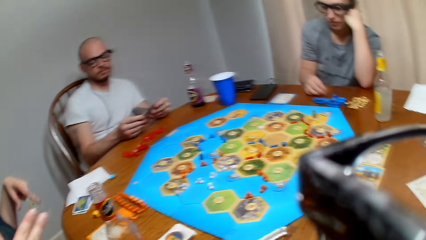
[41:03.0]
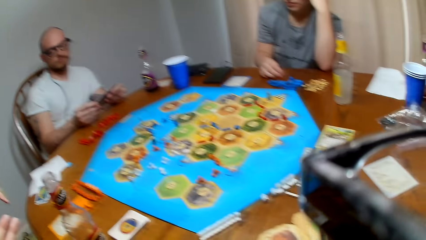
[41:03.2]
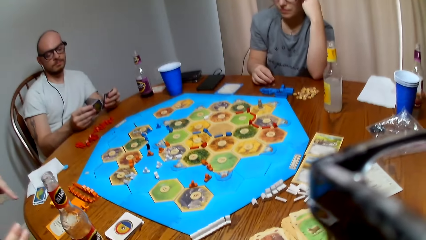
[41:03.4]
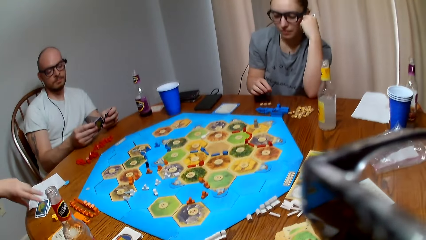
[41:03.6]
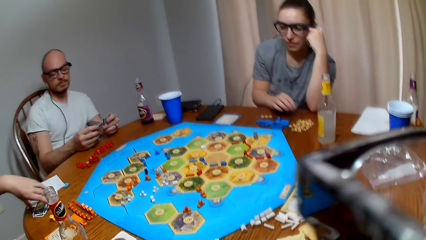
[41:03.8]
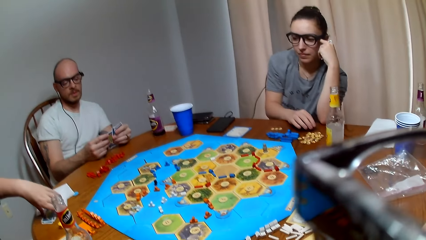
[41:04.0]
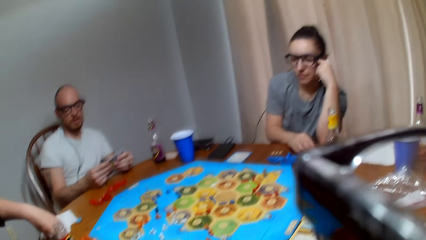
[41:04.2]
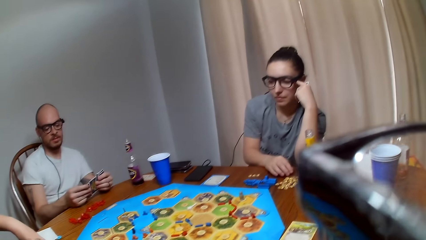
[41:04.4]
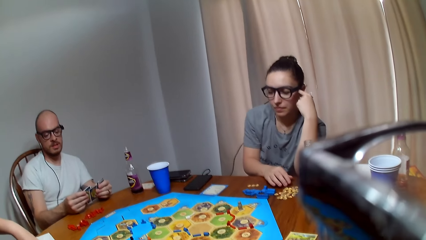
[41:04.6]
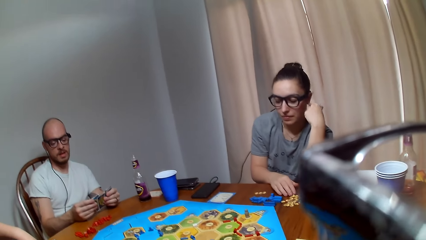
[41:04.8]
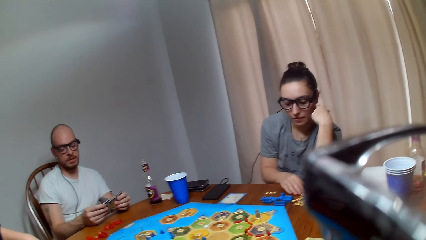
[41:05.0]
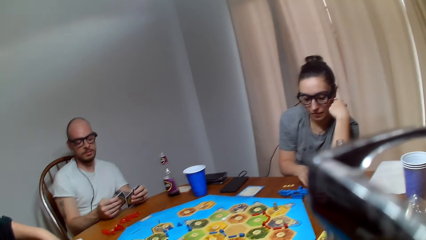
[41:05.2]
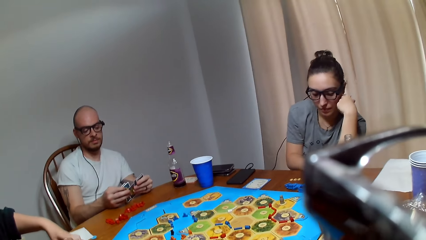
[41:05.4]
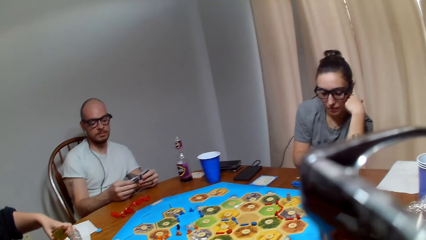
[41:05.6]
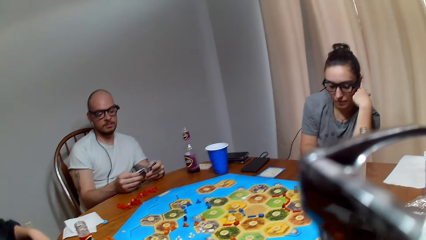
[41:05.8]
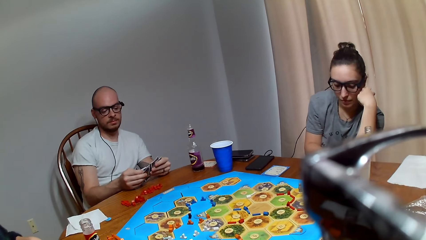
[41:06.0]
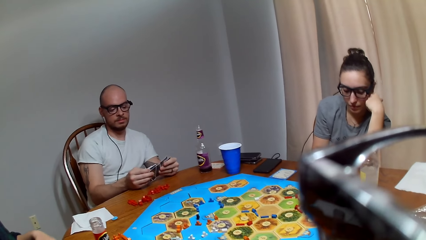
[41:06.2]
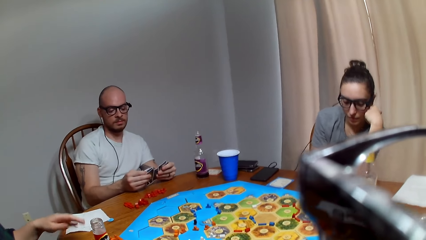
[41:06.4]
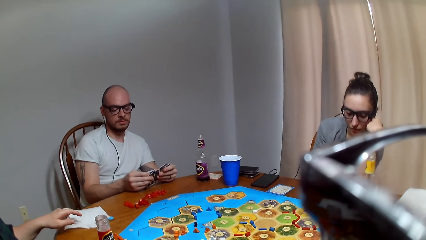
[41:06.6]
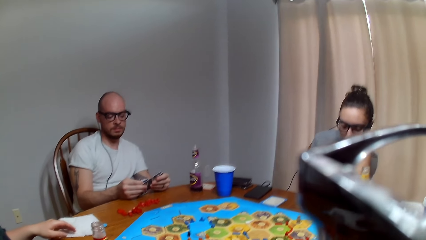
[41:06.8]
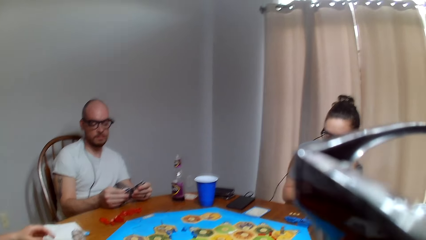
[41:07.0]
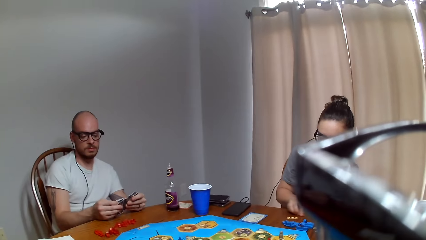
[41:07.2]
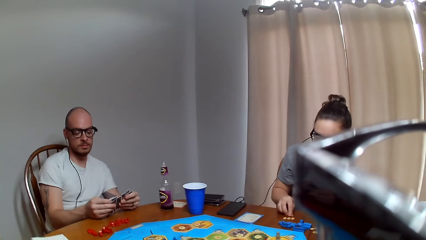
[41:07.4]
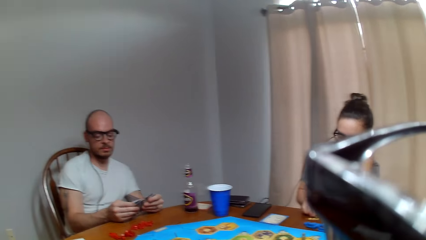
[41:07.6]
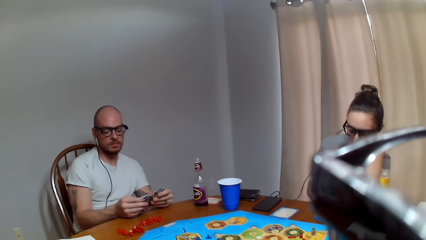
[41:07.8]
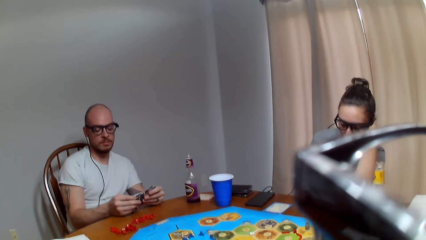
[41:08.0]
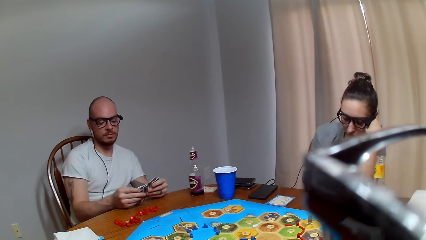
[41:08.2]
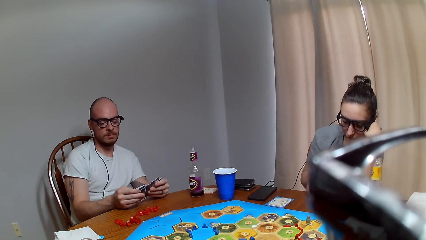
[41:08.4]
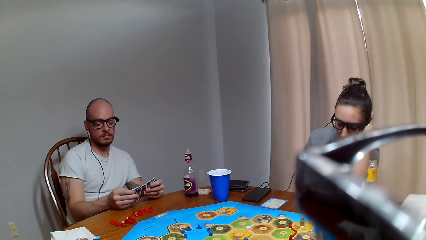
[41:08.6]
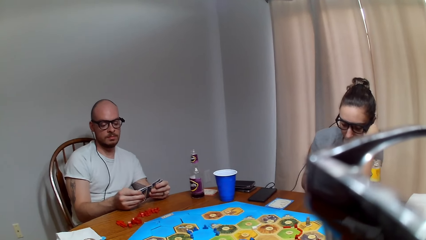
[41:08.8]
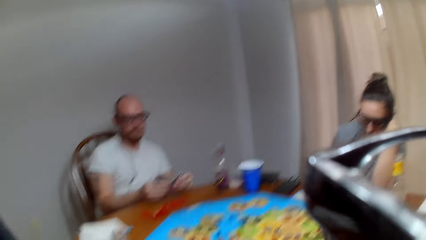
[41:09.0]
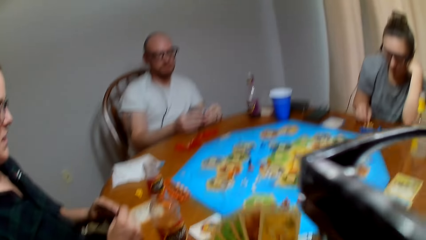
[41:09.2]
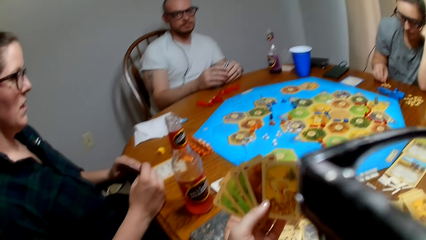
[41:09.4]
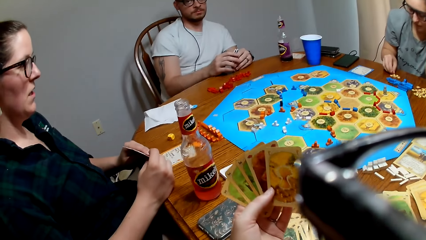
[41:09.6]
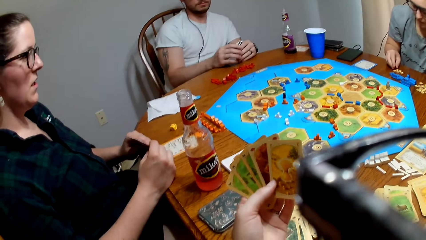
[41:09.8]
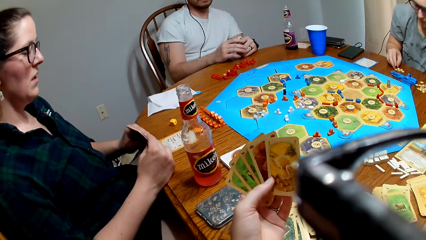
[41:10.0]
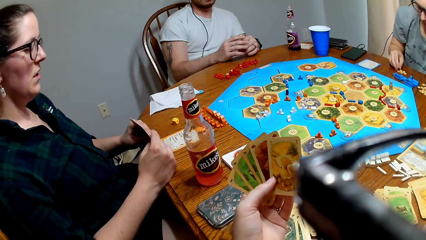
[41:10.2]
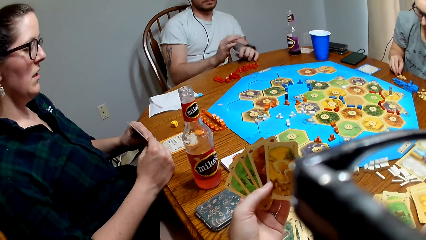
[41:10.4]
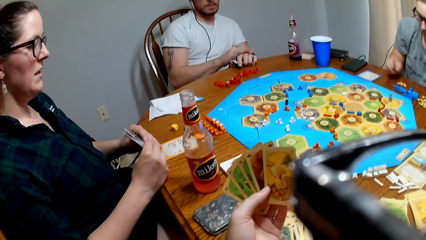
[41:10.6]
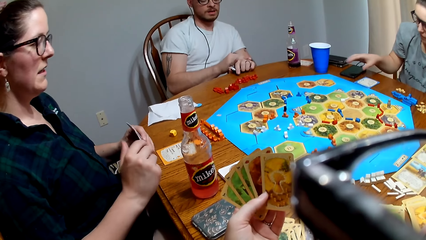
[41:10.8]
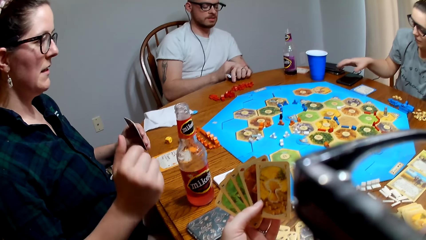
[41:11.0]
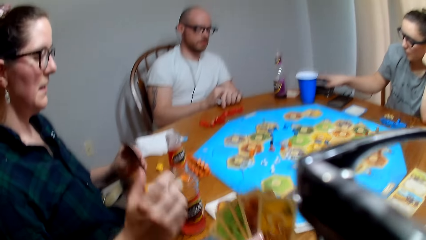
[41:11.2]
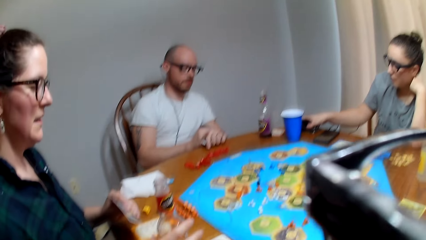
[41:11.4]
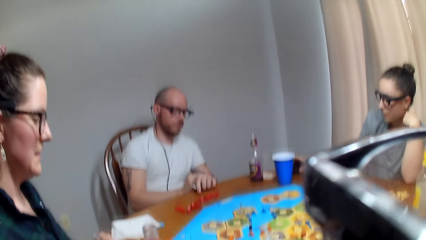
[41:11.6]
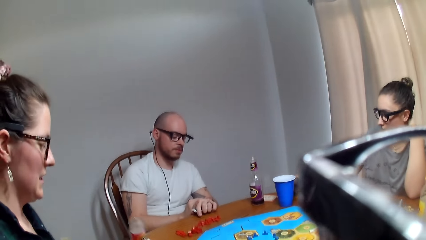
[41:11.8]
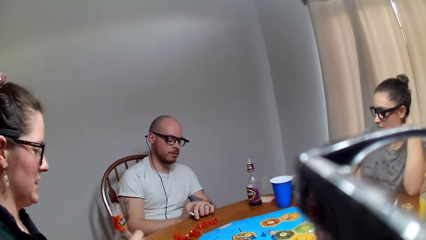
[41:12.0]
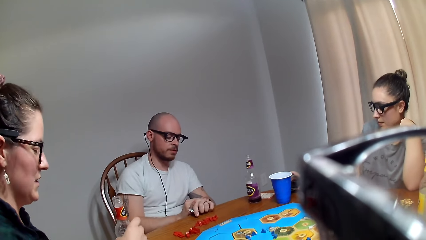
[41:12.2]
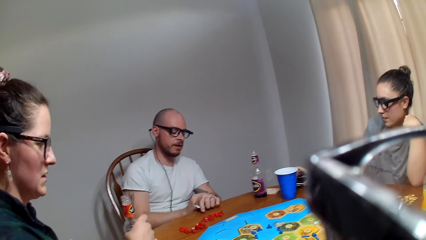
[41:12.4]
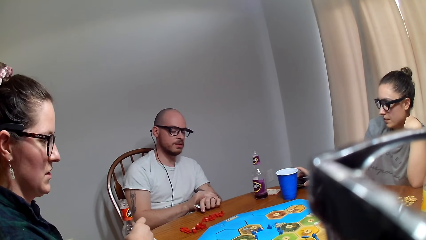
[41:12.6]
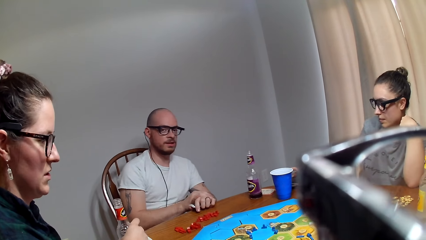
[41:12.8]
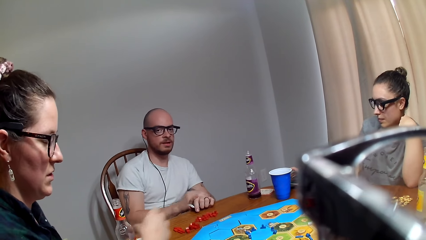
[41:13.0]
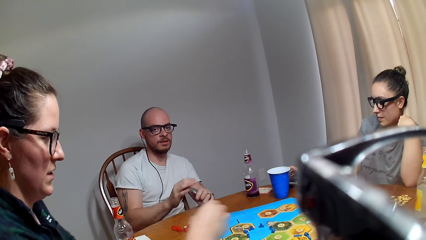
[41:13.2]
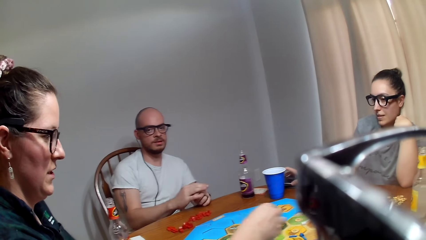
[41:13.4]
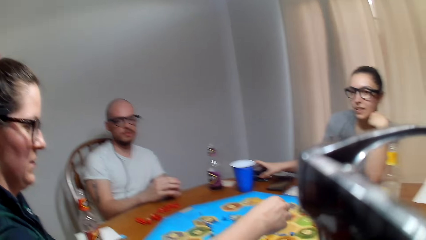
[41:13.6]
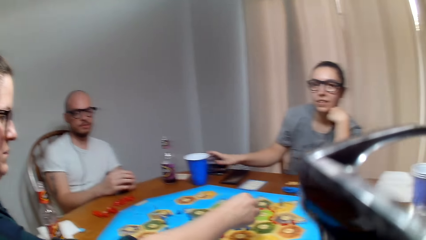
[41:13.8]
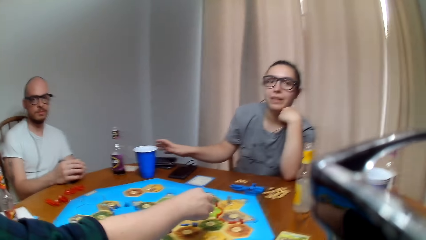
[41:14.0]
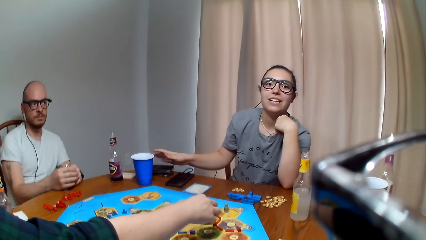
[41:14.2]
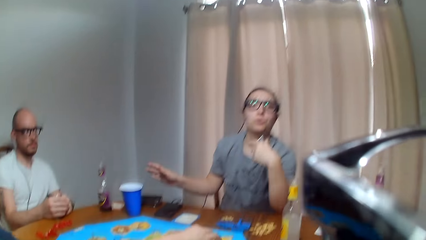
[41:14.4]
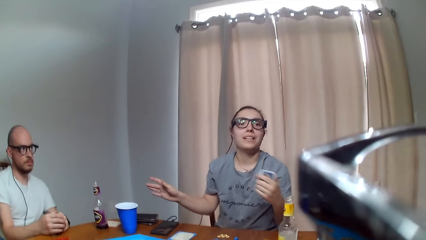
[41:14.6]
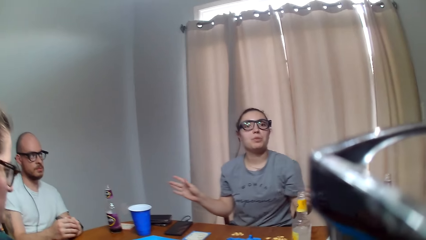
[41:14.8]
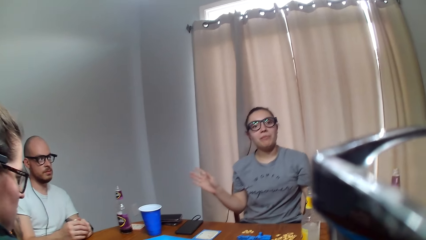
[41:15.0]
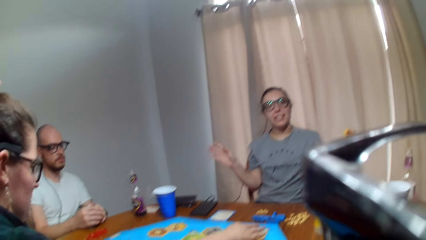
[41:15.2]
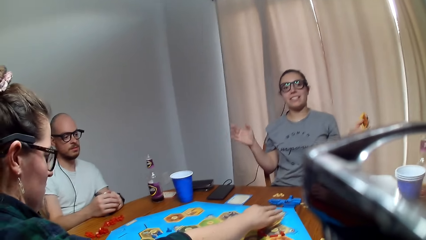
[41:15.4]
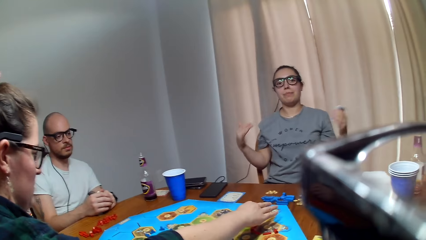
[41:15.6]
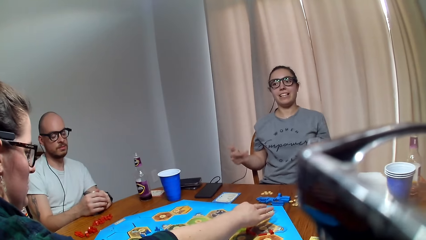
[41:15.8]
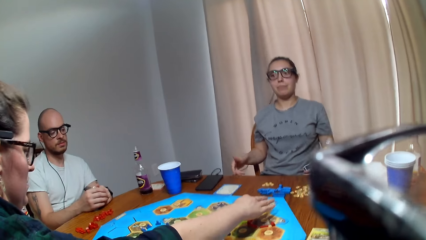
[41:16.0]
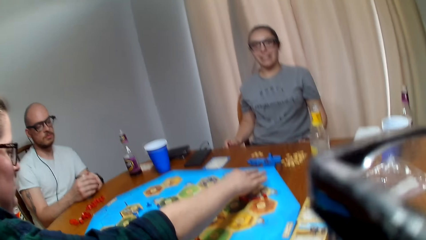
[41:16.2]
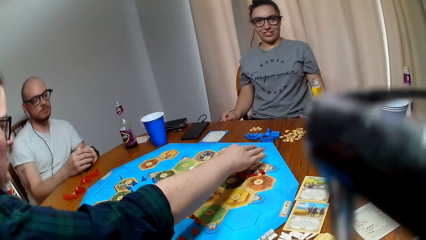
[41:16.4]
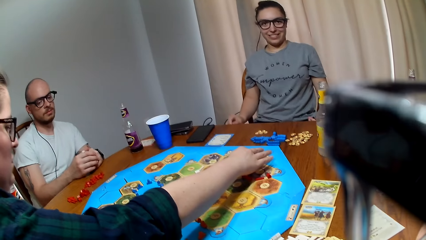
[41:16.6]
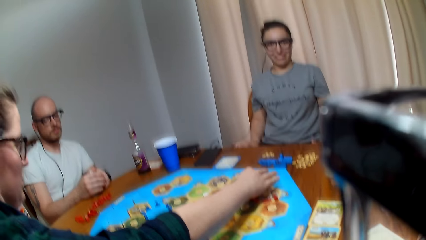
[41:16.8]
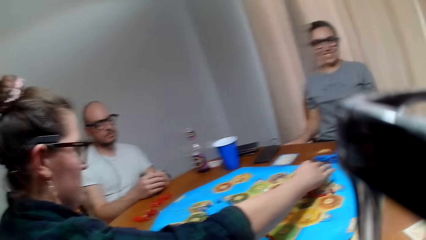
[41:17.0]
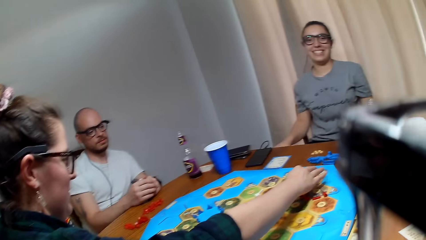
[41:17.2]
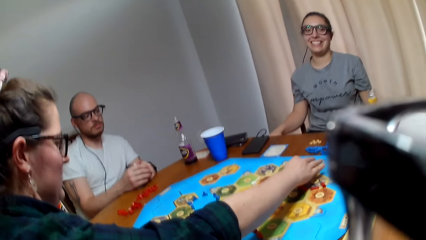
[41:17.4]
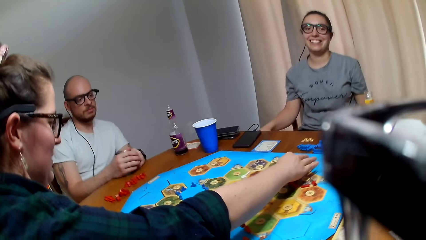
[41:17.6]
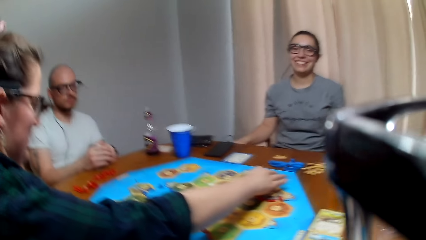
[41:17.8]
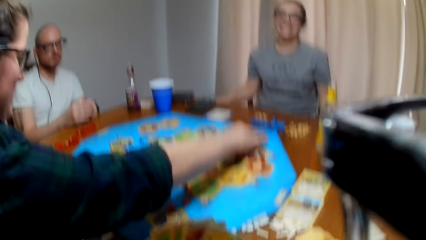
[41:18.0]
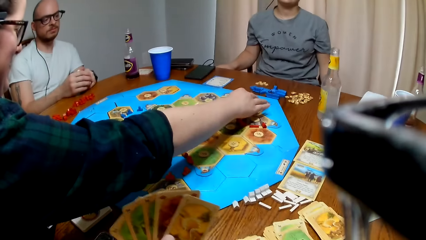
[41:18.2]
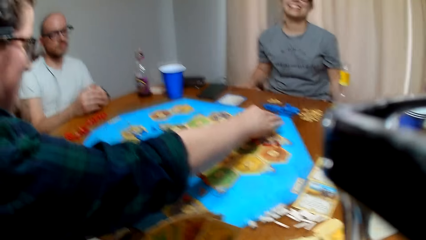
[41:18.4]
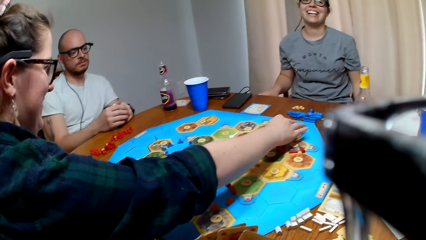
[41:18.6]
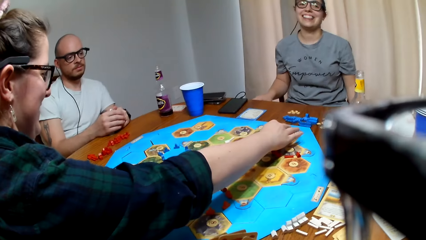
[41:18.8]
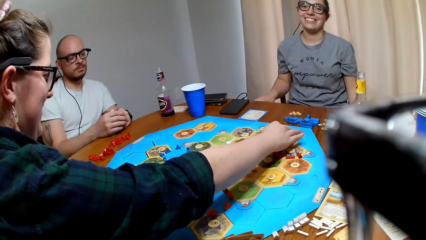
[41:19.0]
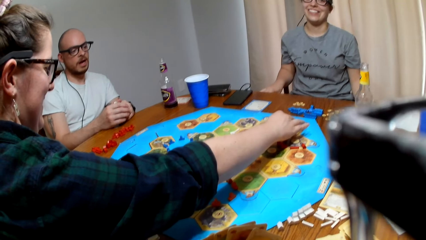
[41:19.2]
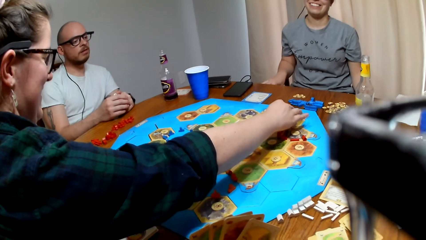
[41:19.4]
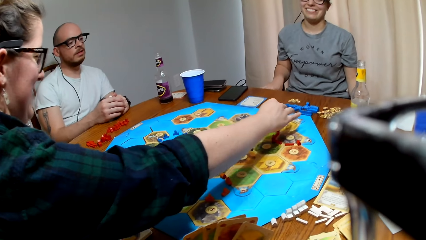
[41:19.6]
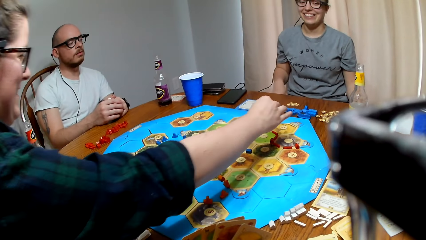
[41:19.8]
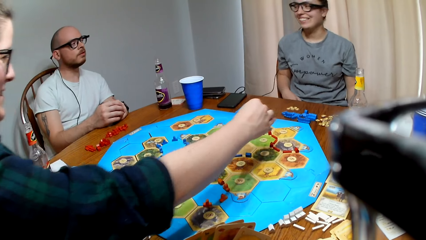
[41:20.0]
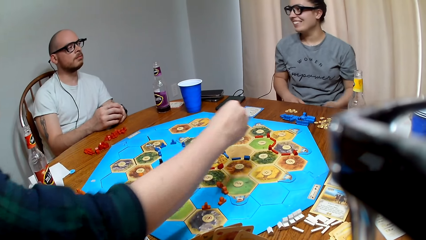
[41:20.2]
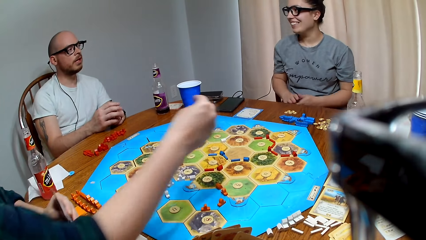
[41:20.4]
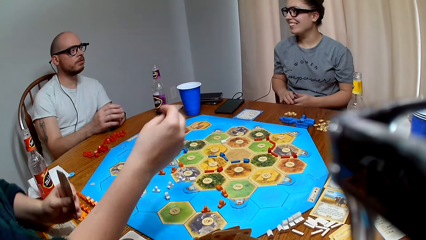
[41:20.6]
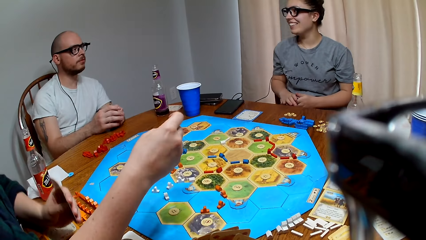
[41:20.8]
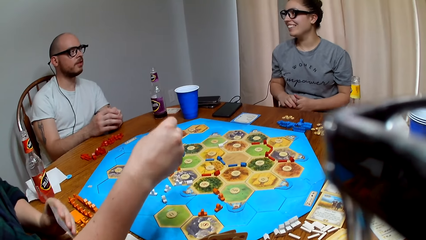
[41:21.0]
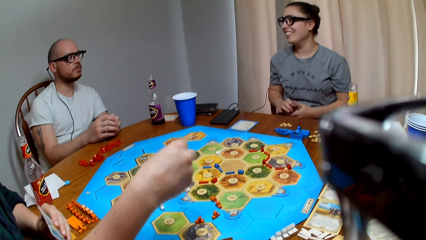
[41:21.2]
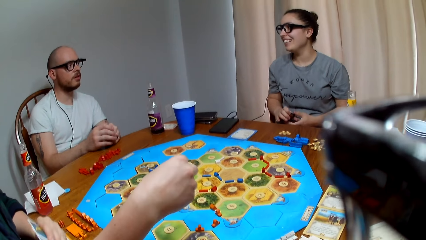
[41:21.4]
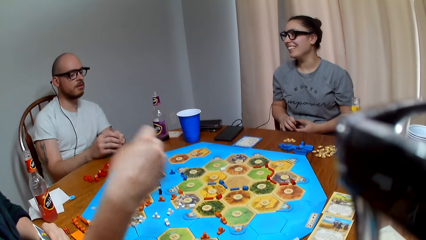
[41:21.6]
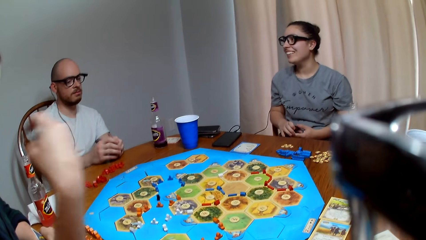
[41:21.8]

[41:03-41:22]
A lady picks cards from the table. The lady picks to the other side of the table. The lady places the bottle on the table. The lady picks a road from the Catan settler board.
